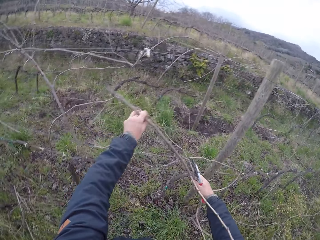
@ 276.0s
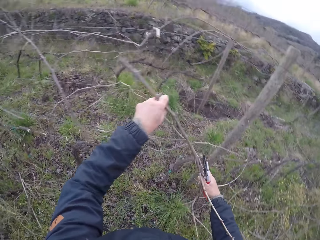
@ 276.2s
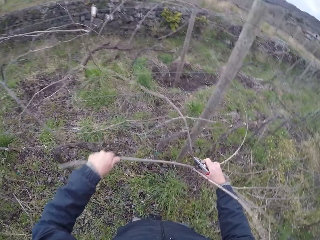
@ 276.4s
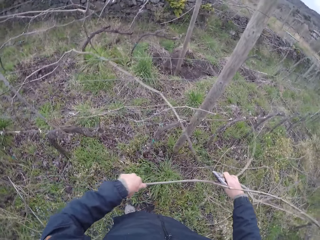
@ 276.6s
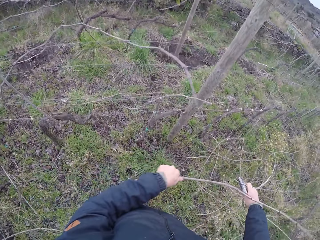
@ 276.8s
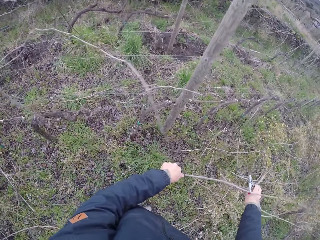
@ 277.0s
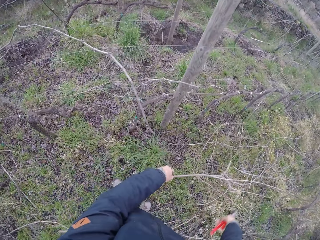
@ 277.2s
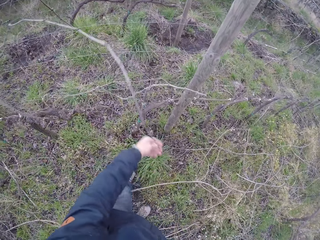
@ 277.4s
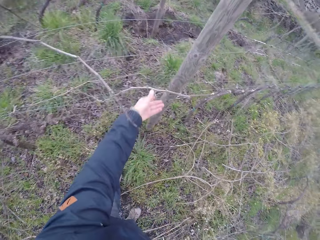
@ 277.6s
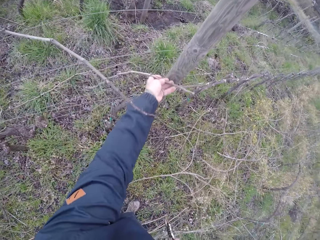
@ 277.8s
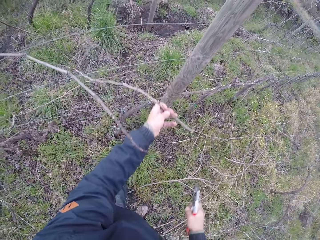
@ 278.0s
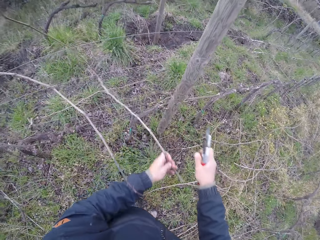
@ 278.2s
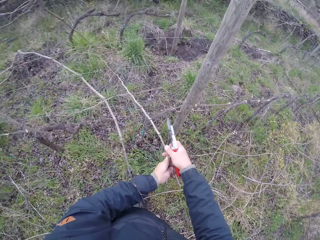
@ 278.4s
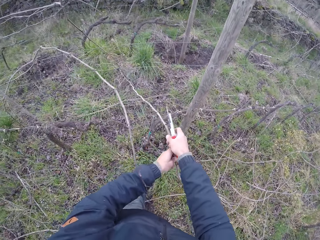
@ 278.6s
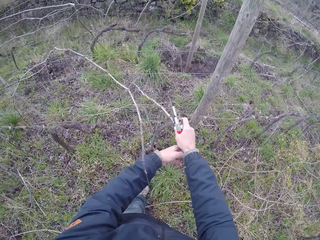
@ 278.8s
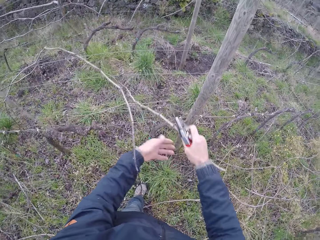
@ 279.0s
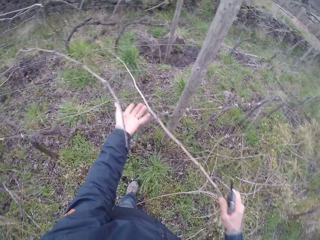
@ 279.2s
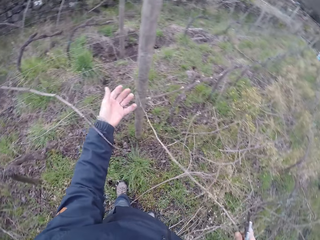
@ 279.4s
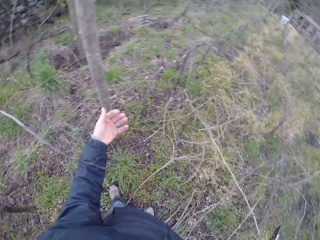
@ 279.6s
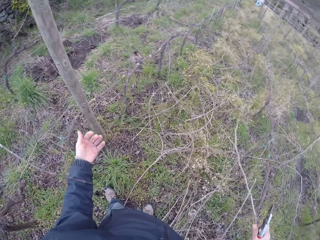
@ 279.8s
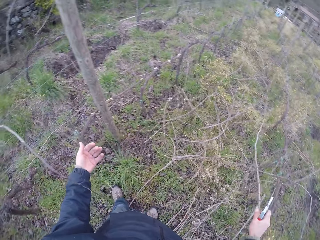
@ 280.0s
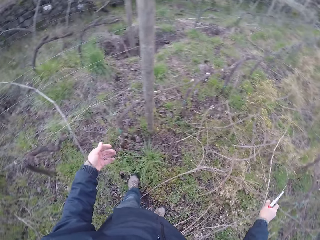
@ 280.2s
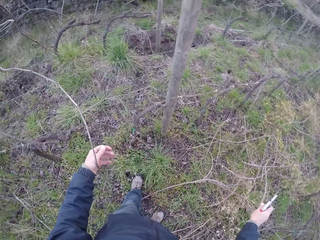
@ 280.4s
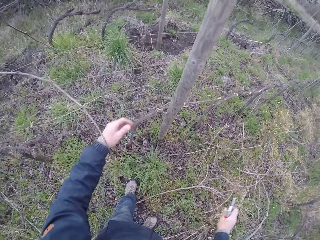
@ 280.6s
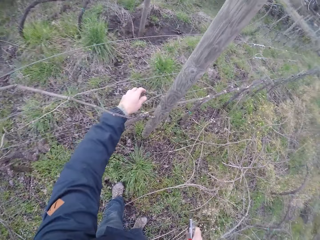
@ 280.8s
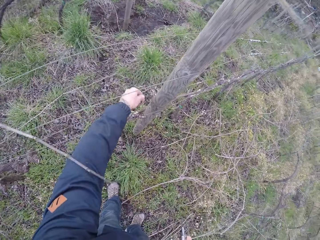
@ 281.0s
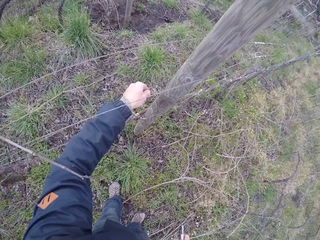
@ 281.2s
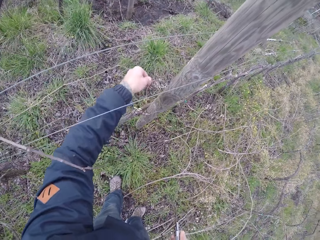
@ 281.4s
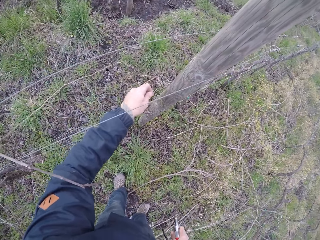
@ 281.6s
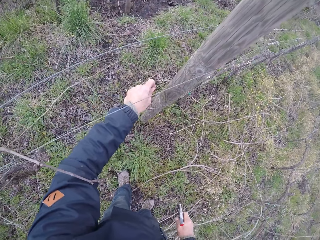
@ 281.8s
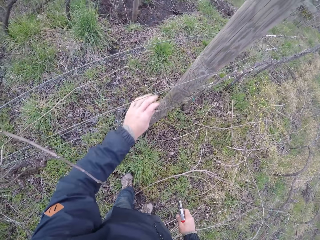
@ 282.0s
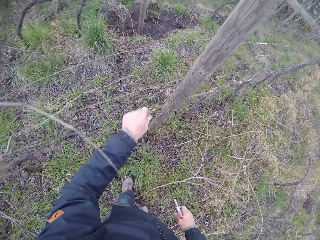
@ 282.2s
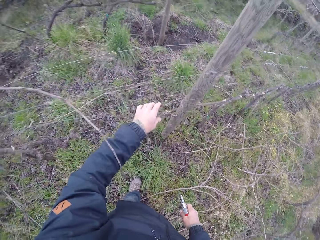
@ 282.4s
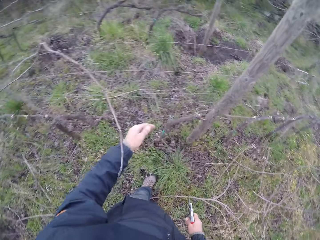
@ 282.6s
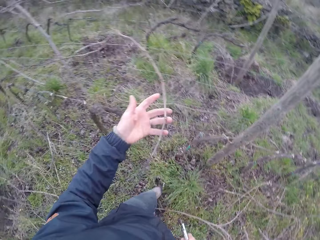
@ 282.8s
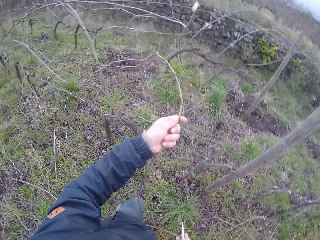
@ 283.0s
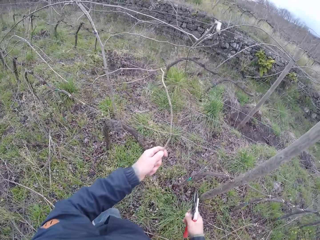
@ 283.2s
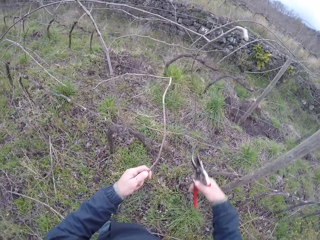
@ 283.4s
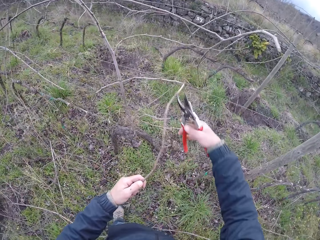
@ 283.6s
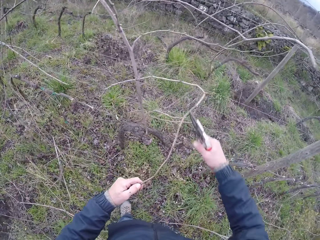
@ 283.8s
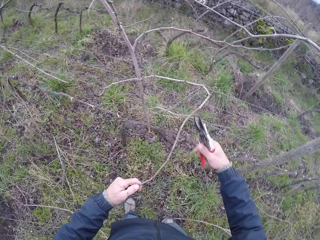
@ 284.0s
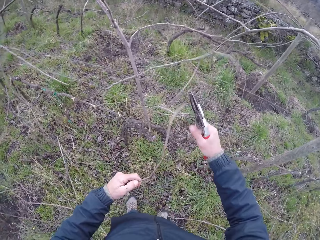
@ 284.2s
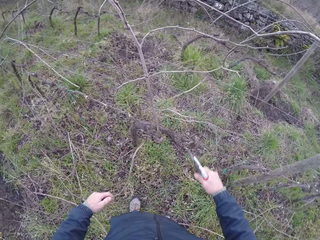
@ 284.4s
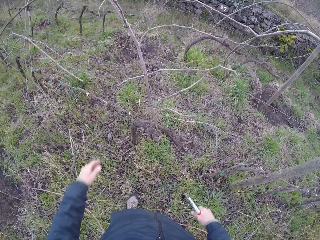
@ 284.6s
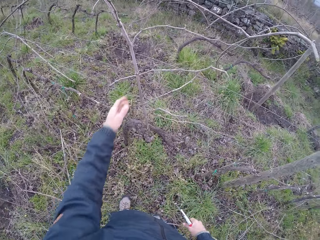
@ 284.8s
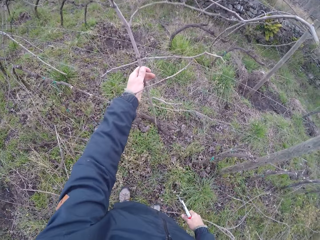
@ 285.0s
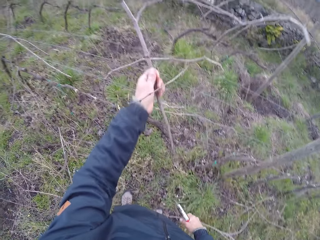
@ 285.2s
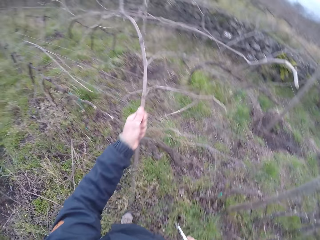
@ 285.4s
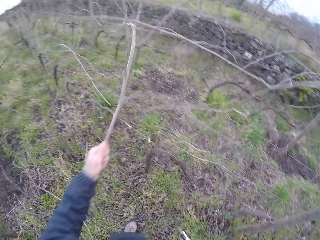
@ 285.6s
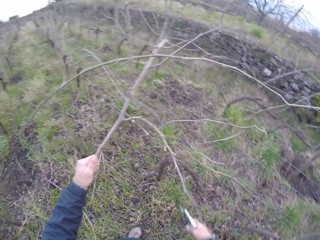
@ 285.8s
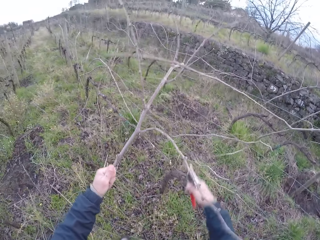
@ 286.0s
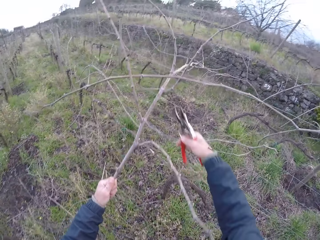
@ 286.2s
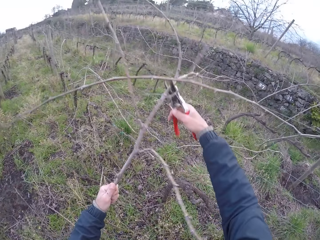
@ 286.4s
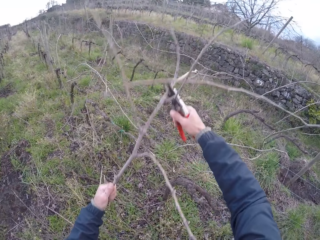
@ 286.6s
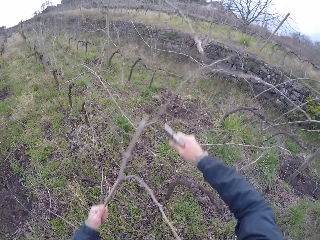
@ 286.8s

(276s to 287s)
The camera wearer drops the wood on the ground. He cuts the wood with the secateurs. He drops the wood on the ground. He pulls the grass. He cuts the twig with the secateurs in his right hand. He pulls the twig from the wire fence with his left hand. He drops the wood on the ground. He holds the twig with his left hand. He drops the wood. He picks up the wood.

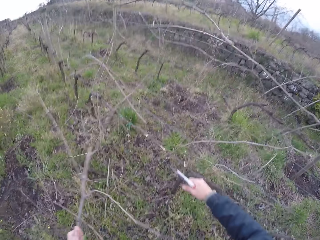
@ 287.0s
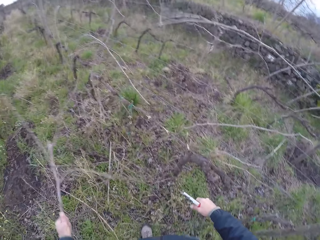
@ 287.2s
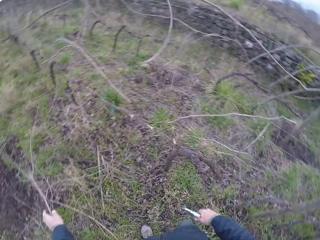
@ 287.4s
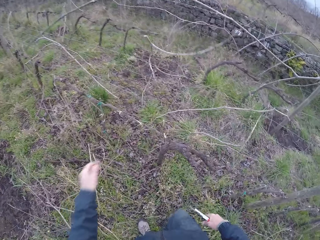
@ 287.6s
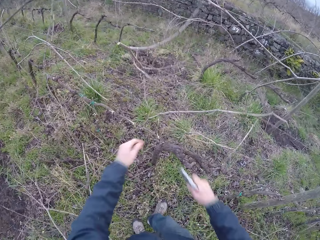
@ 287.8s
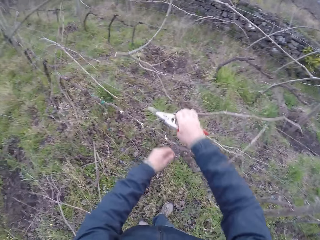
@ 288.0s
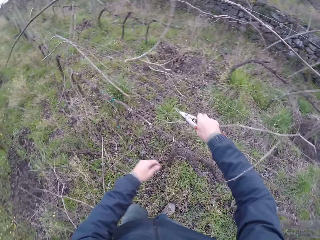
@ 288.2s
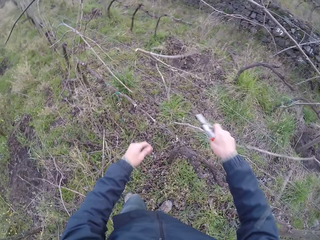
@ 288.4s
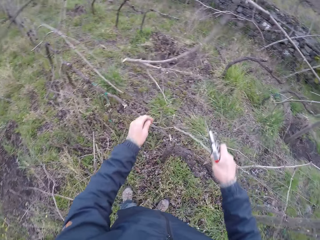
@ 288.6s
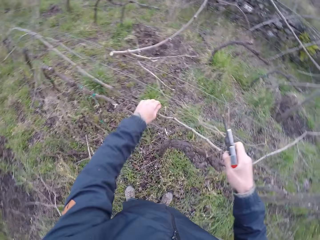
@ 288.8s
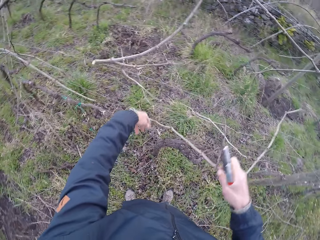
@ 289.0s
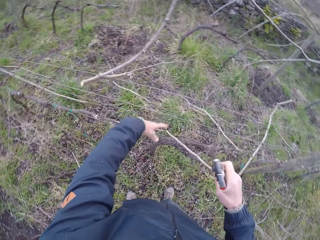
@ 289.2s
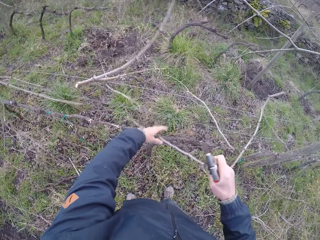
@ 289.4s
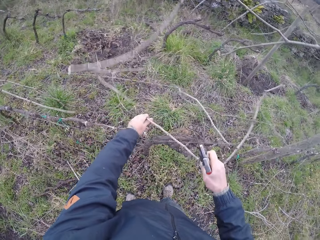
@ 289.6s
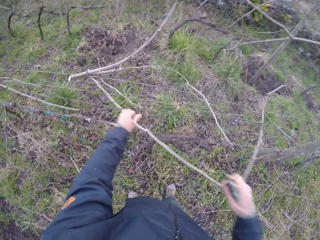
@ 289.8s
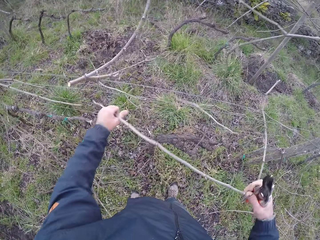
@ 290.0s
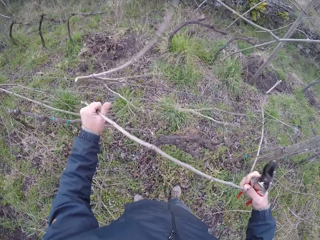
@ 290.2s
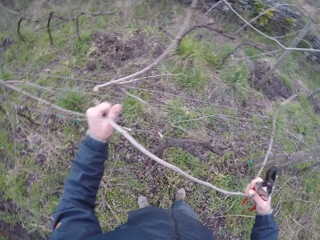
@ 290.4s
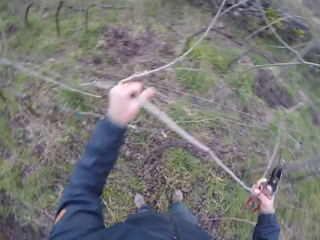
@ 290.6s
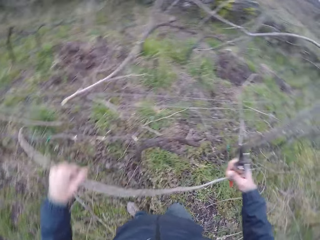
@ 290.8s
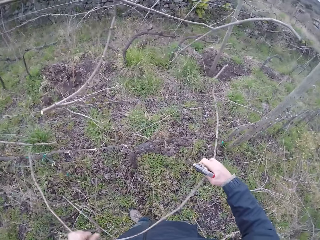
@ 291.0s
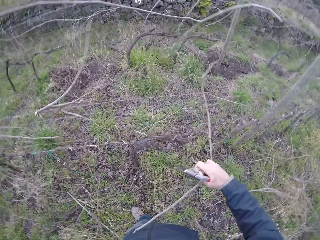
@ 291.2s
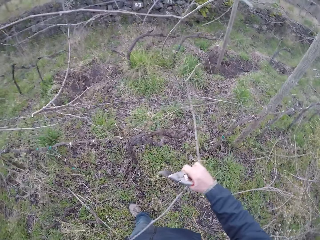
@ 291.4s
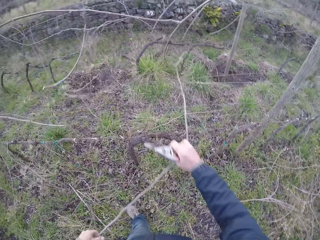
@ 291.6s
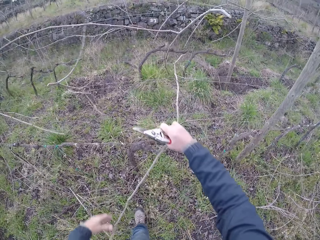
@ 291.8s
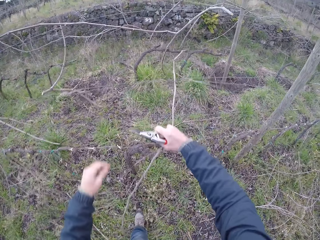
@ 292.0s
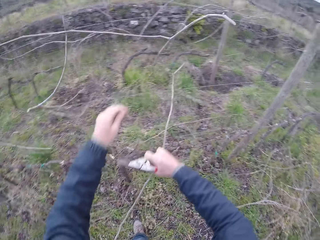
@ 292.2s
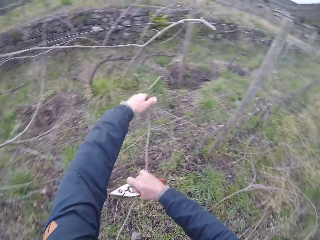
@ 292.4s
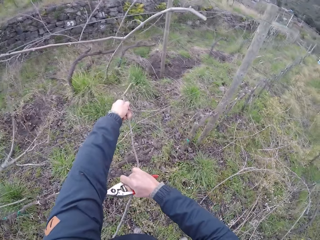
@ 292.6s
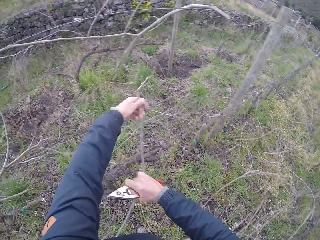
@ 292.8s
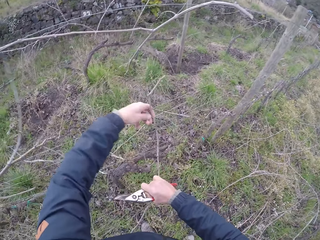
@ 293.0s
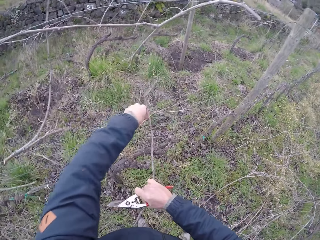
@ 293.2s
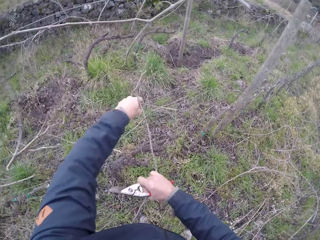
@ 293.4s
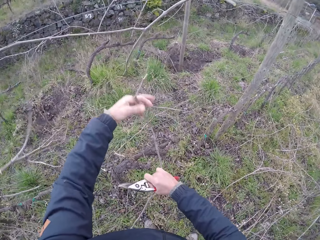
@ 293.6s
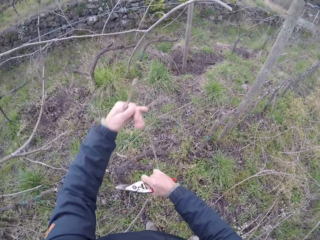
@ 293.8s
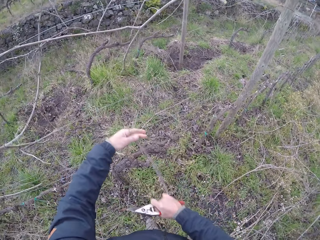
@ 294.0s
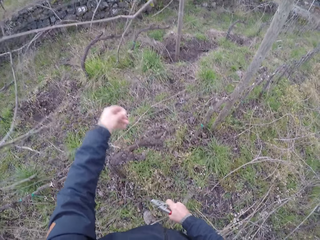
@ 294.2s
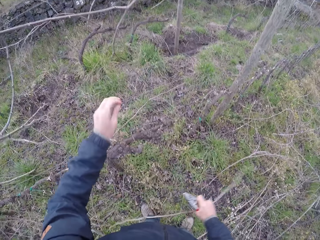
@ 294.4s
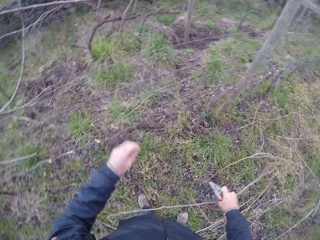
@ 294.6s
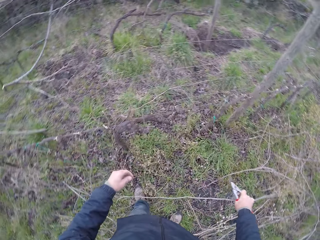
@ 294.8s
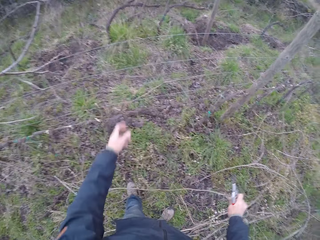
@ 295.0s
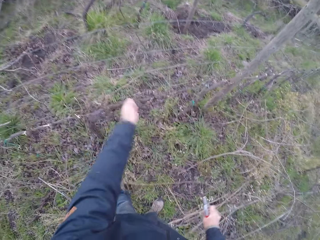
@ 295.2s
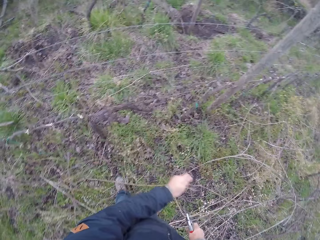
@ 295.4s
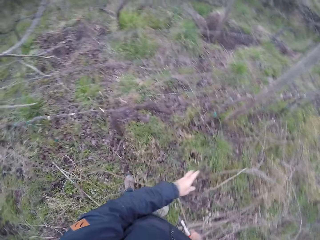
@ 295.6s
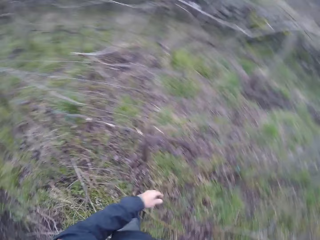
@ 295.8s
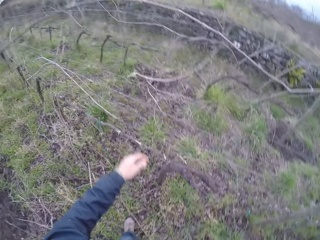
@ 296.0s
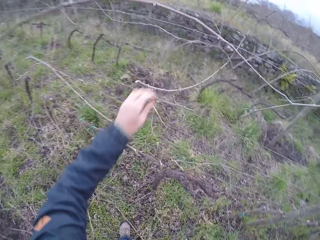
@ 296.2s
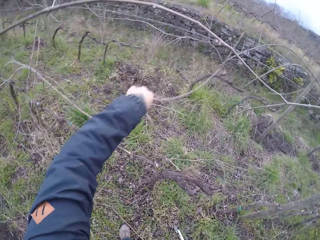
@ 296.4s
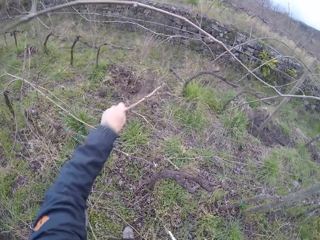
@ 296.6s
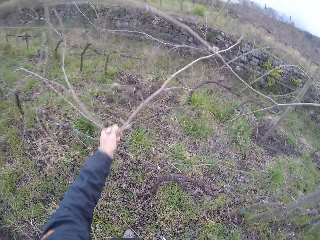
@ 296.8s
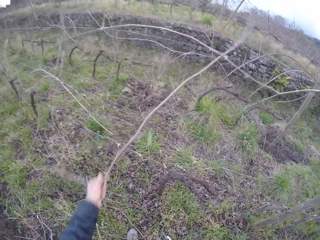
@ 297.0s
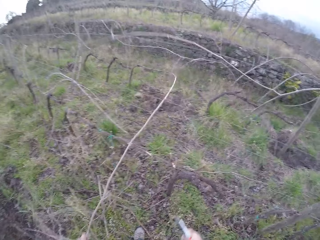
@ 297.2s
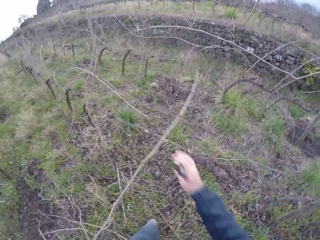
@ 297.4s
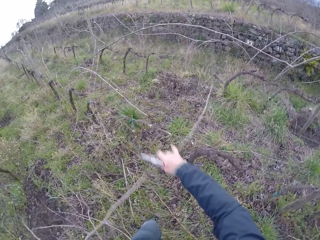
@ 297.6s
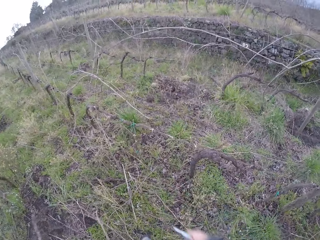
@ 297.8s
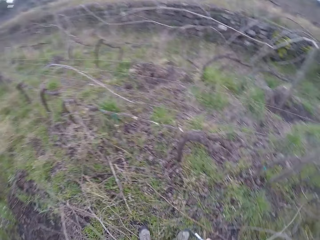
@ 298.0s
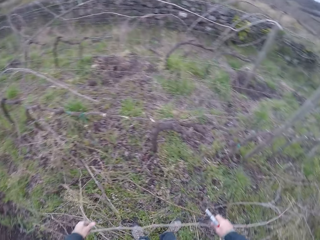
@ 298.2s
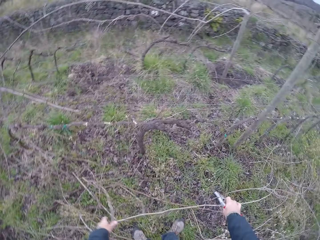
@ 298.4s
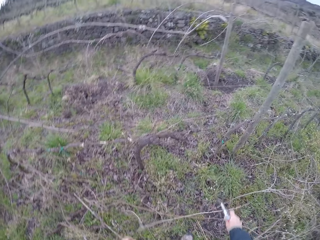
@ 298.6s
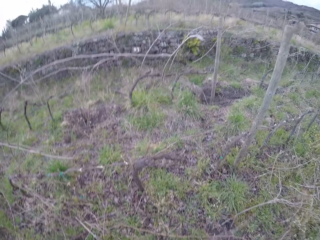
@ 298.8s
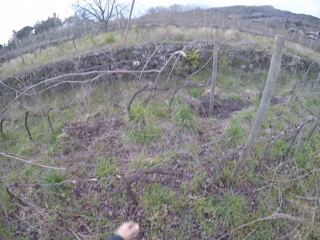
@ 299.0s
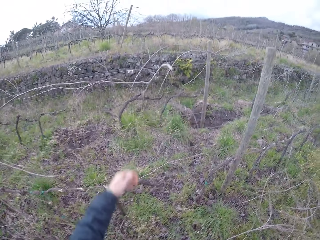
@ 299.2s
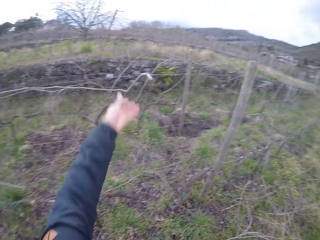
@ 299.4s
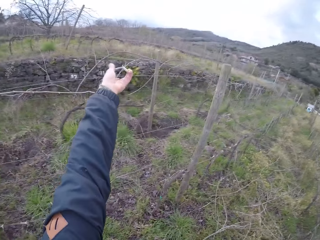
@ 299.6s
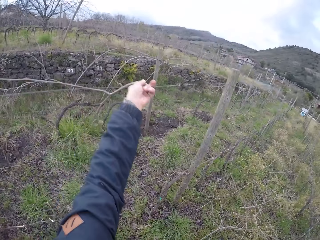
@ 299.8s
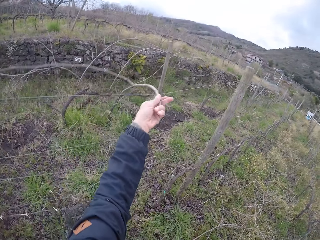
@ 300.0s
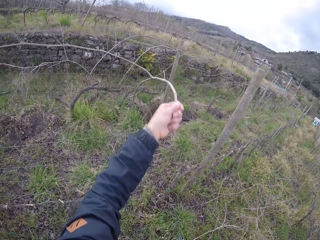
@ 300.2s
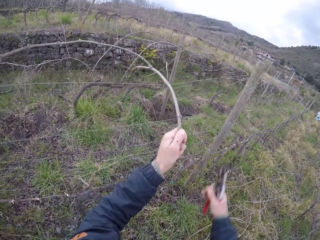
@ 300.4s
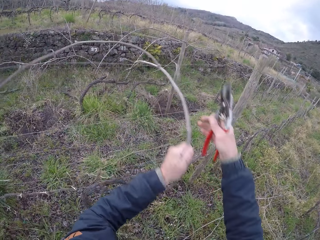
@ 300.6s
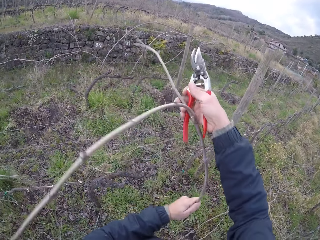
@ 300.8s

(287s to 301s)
The camera wearer cuts the twig with the pair of secateurs with his right hand. He drops the twig on the floor with his left hand. He holds a twig with his right hand. He pulls the wood. He holds the twig with both hands. He drops the twig on the floor with his right hand. He touches the wood. He holds a twig with his left hand. He drops the twig on the floor with both hands. He removes the wood. He holds a twig with his left hand and picks up the wood.
